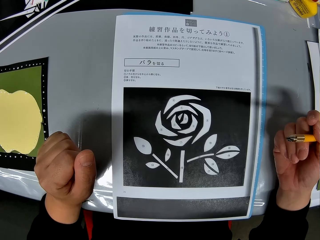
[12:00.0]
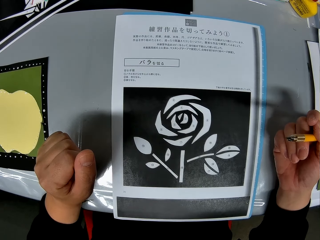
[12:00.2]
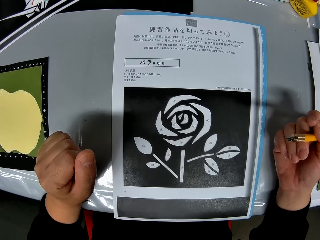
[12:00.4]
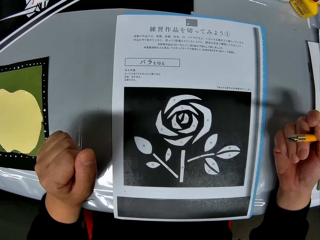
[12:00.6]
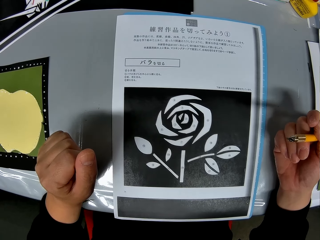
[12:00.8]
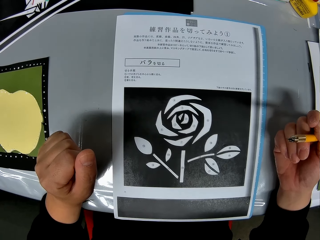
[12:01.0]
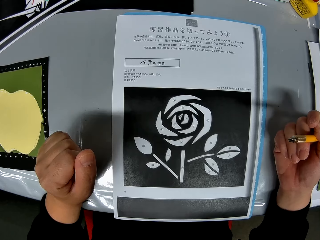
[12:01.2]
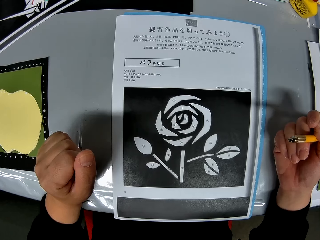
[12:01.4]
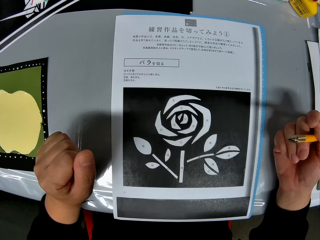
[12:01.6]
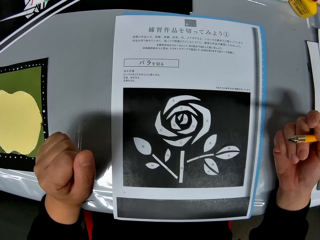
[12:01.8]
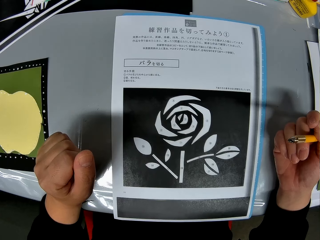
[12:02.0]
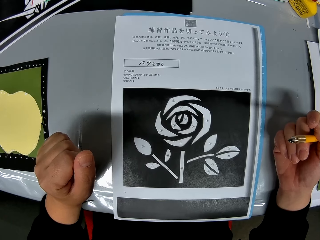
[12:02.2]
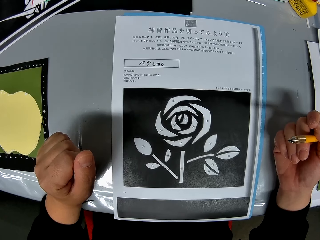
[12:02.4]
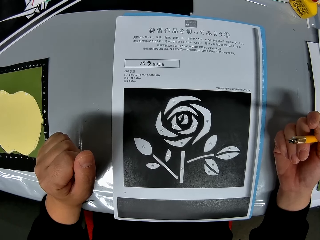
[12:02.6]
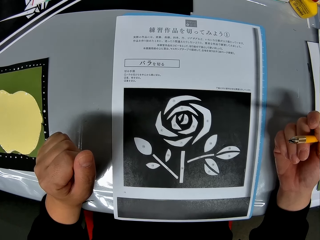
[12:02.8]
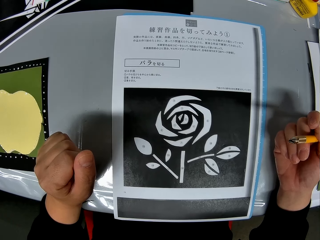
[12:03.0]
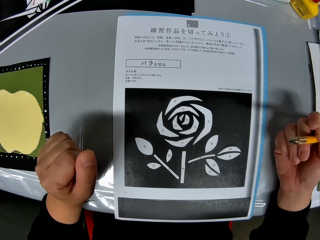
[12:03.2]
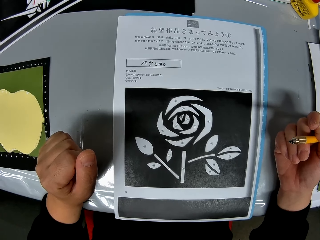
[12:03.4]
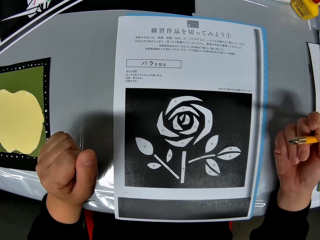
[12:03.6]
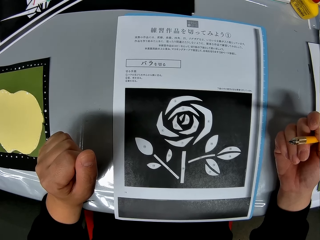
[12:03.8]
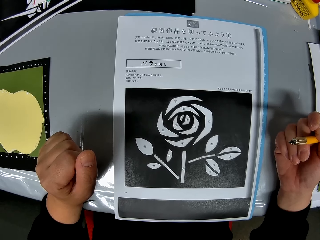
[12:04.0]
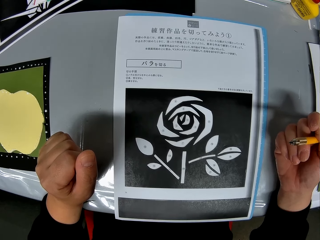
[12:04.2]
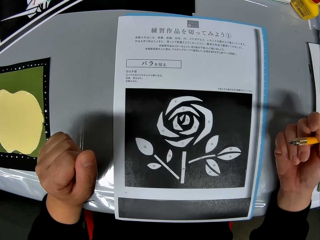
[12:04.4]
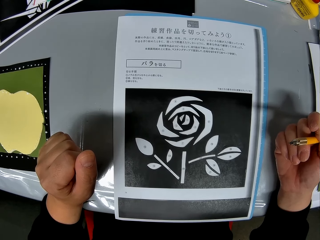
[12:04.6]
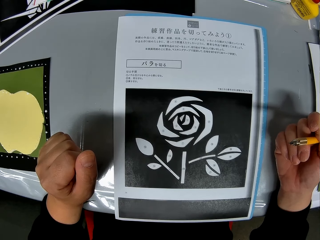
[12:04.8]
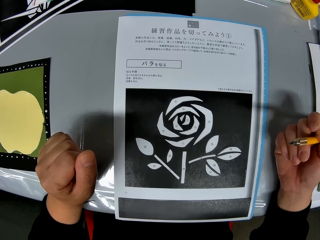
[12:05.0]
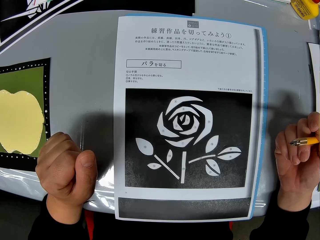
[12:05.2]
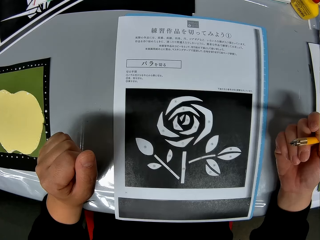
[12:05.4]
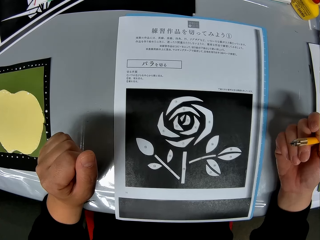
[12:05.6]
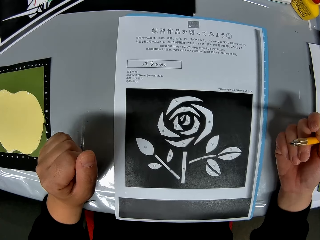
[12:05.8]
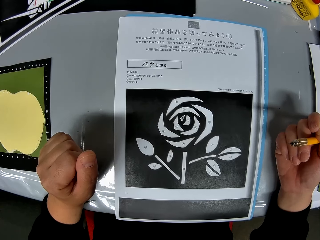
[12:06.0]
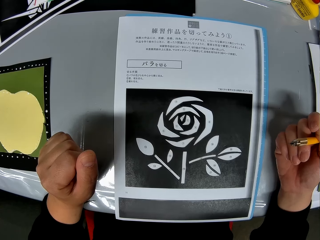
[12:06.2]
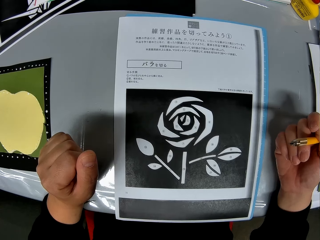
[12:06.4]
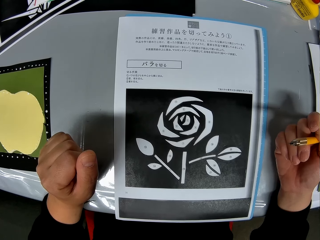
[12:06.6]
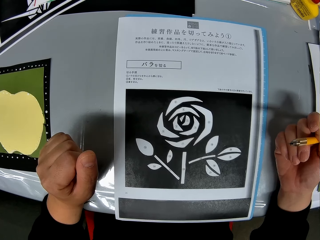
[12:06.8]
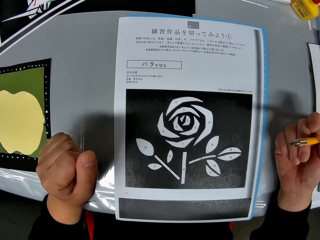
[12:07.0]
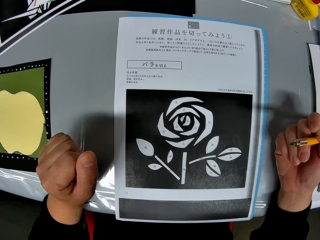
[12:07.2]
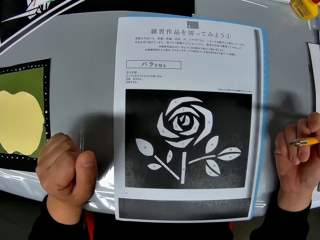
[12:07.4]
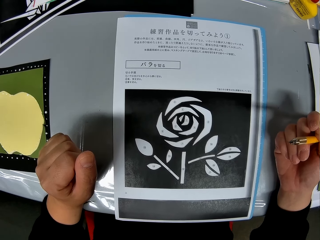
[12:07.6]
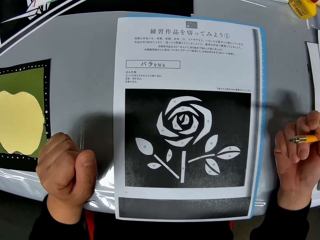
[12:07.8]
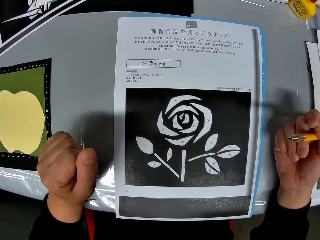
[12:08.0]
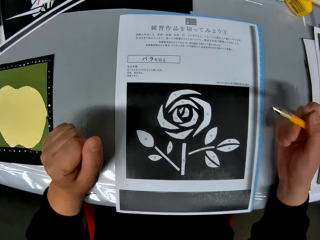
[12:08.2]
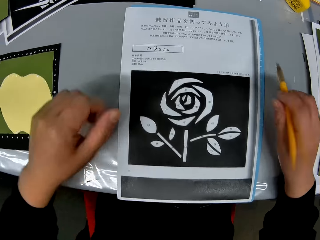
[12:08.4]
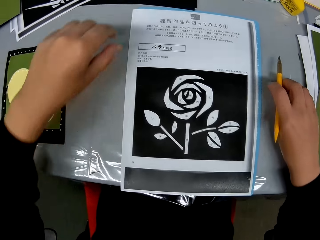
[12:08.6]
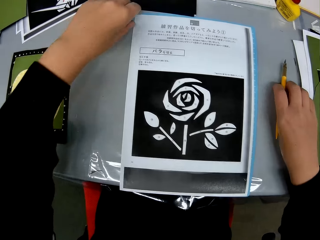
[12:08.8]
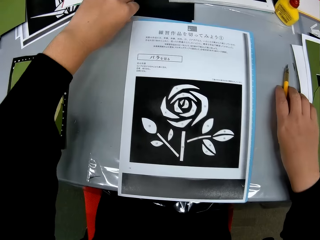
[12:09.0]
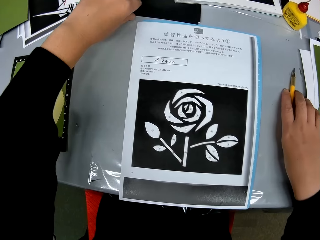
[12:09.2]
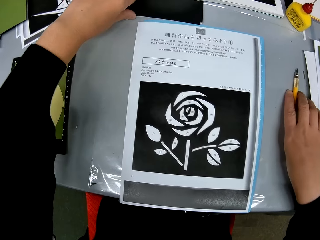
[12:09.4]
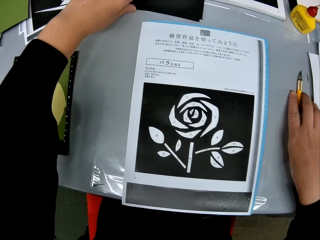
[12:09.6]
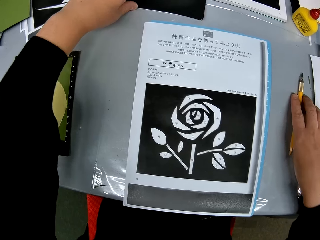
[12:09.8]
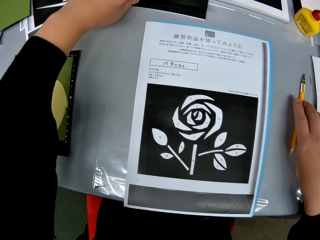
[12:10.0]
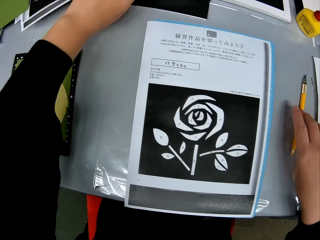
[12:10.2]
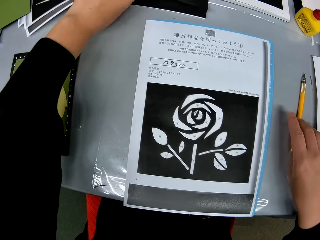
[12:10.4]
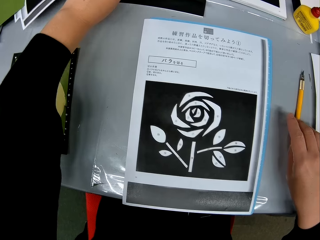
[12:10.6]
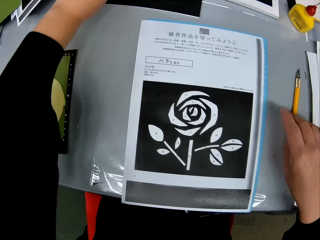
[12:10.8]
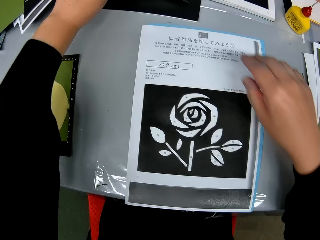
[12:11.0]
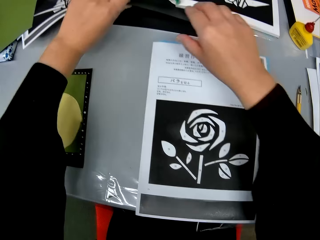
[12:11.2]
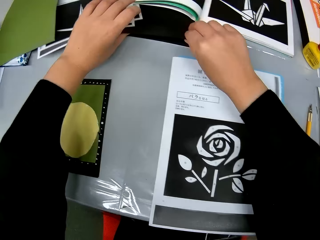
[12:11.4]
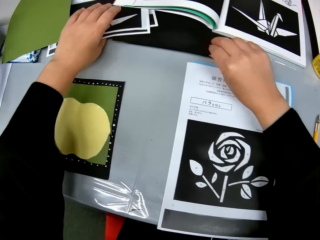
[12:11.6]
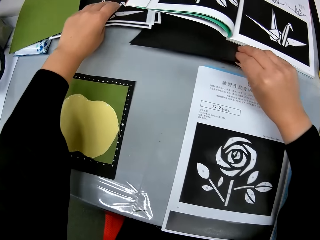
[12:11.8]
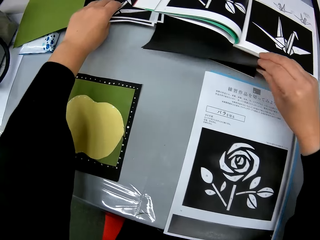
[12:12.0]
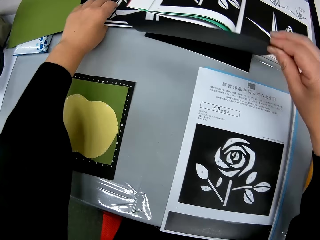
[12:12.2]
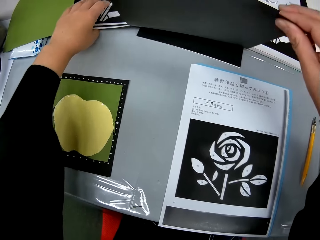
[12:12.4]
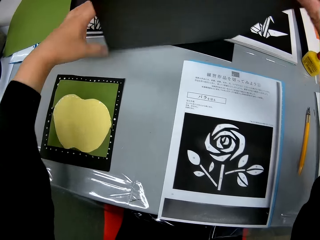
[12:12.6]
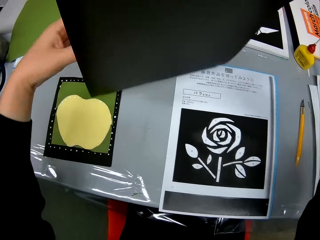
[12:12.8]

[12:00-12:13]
The camera wearer drops the craft knife on the table. She moves other papers with drawings on them with her left hand. She removes two big black cardstocks from under the book on the table.

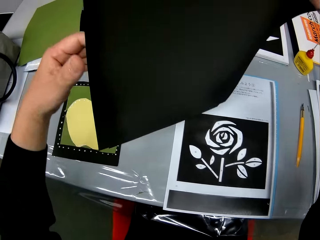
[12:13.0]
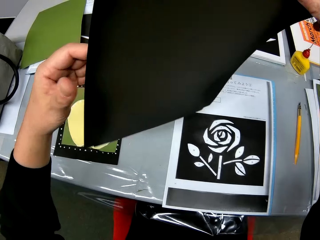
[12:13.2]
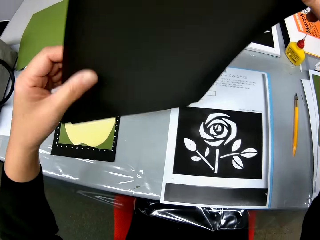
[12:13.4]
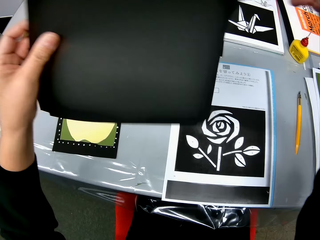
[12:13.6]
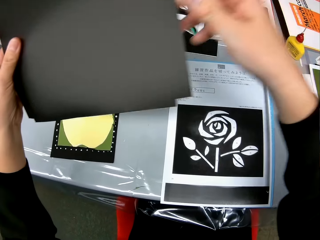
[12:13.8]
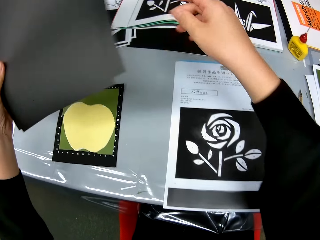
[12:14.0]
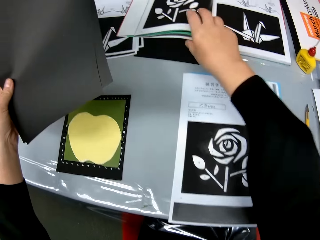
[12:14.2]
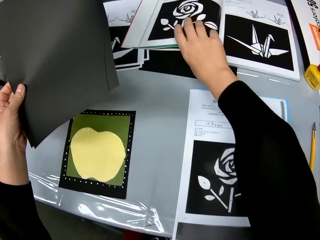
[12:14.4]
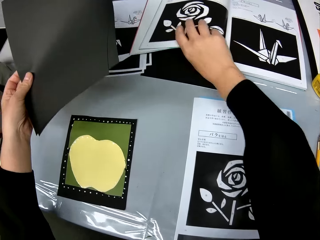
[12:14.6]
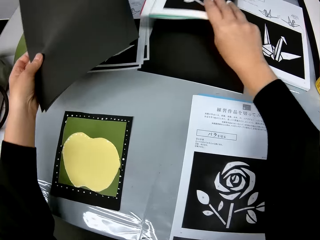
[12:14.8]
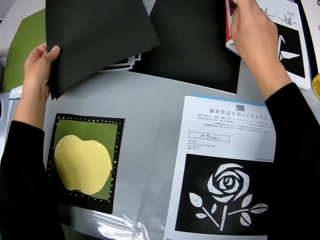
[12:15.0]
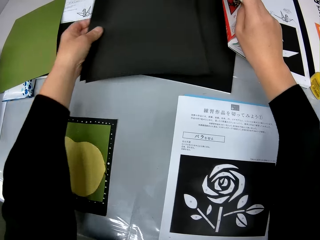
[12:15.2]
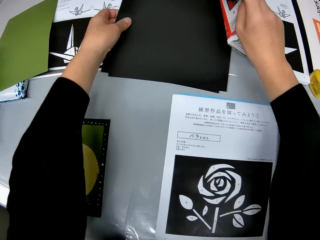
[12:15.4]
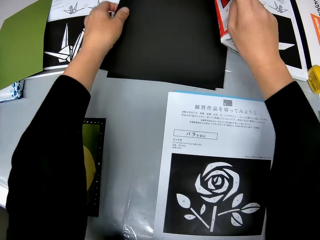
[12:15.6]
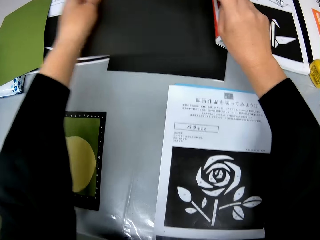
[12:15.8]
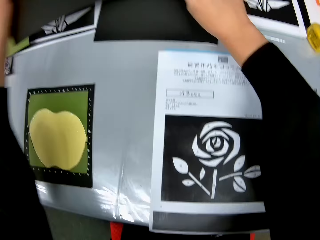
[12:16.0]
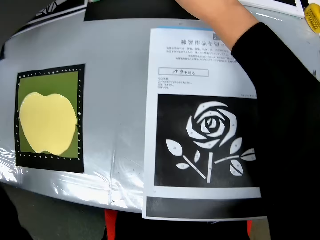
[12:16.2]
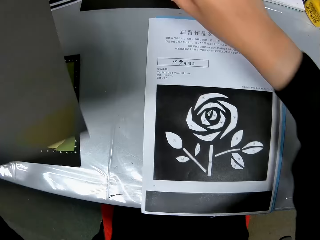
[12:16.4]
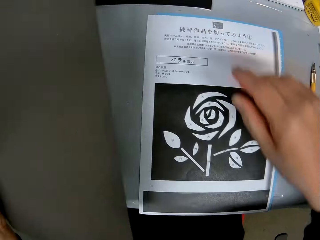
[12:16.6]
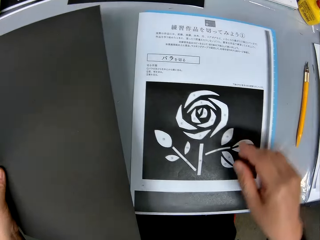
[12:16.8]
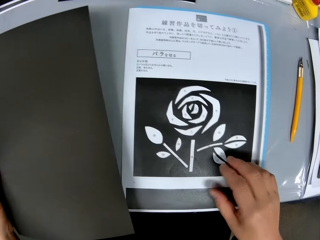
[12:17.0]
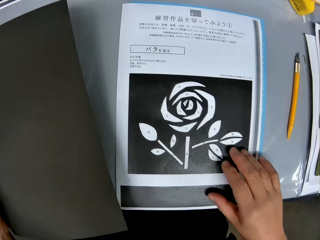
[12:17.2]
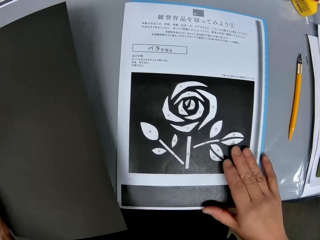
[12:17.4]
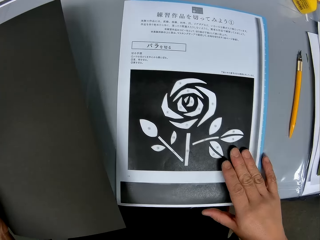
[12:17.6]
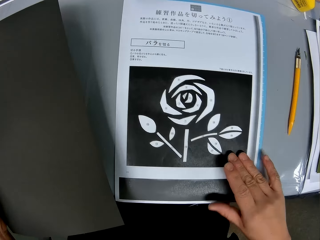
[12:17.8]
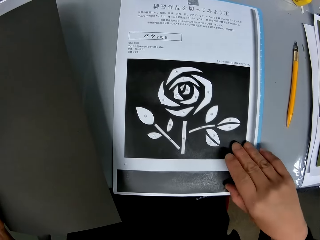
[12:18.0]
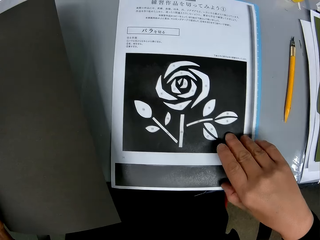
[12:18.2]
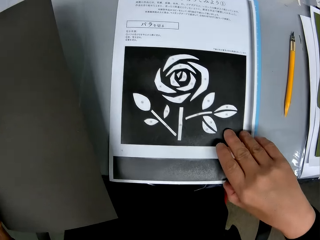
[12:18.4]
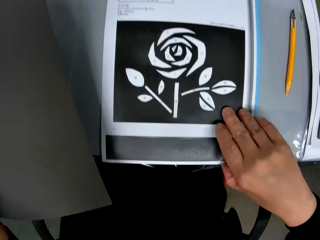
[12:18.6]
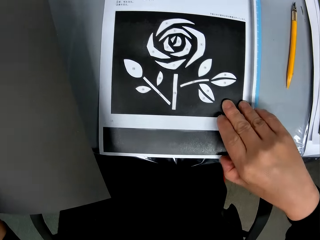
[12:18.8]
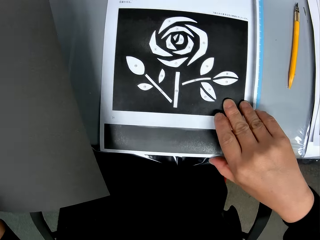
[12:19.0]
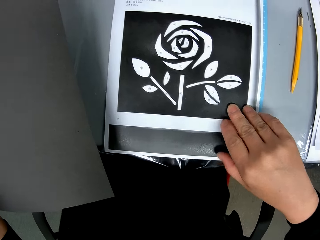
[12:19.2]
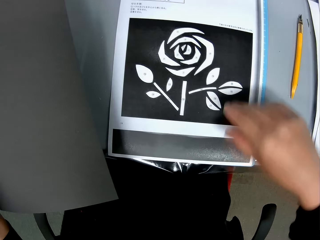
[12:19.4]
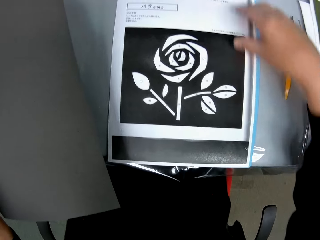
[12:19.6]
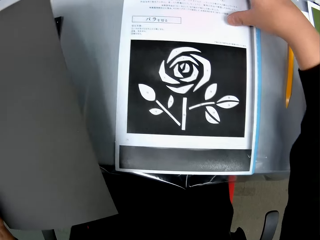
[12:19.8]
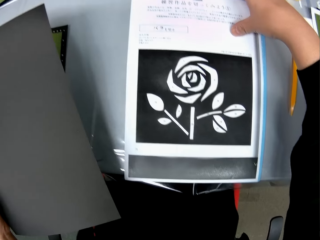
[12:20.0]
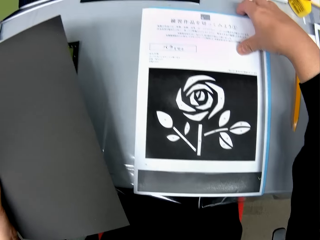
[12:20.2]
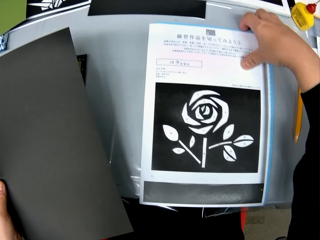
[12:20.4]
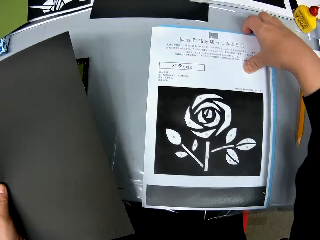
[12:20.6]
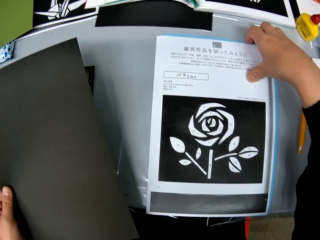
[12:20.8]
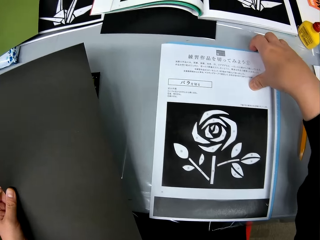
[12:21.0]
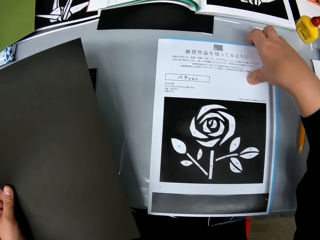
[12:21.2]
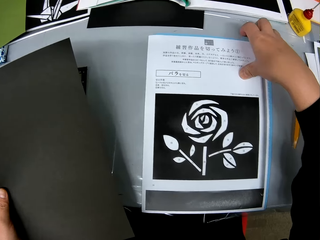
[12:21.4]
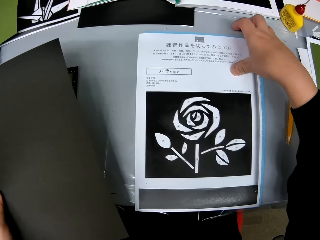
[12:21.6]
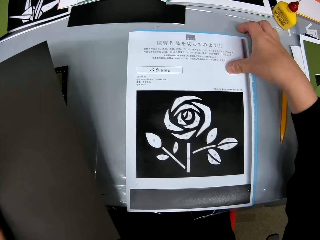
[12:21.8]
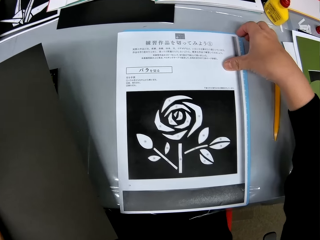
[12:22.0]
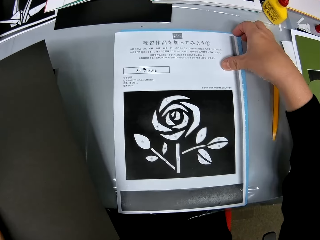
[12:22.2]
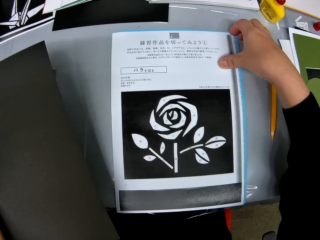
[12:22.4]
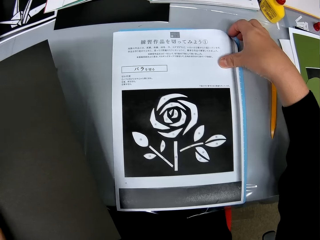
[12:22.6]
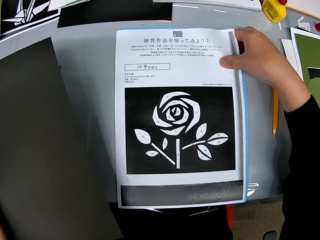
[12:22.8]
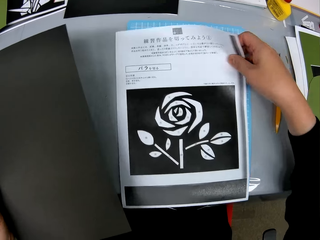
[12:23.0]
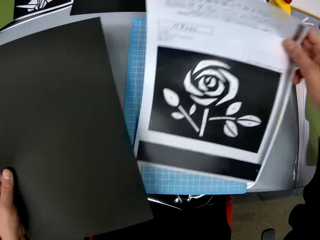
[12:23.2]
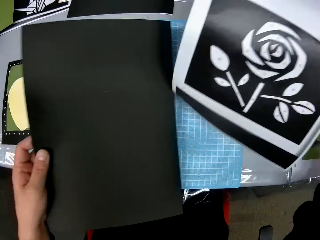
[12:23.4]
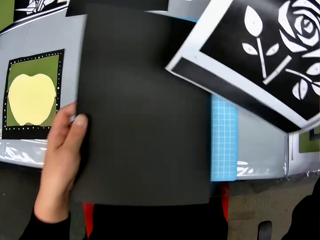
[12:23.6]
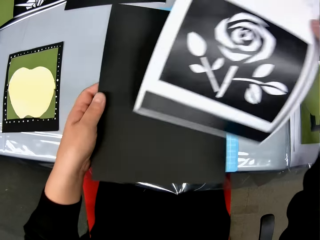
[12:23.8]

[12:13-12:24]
The camera wearer exchanges the papers to the other hand. They lift a book. They put one of the black cardstocks under the book. They put the papers on the table. They pick up the paper with drawing on it from the cutting mat. They touch the picture. They lift the picture. They put the black cardstock on the cutting mat.
